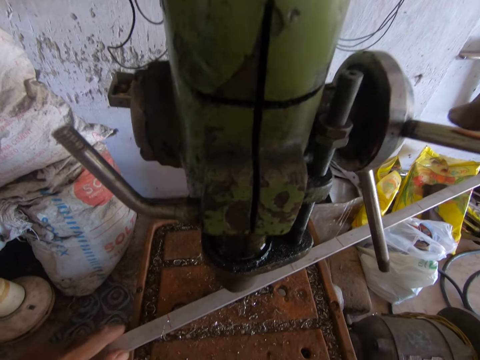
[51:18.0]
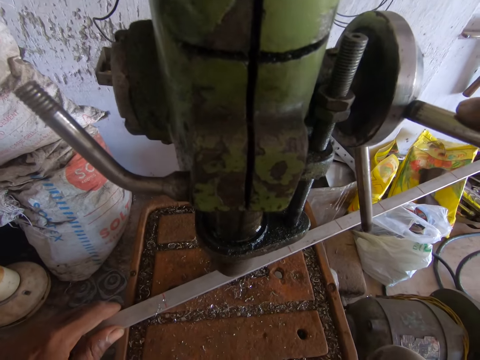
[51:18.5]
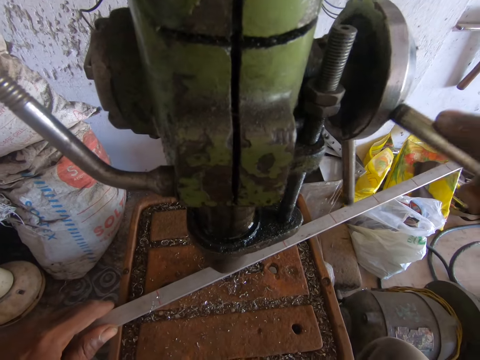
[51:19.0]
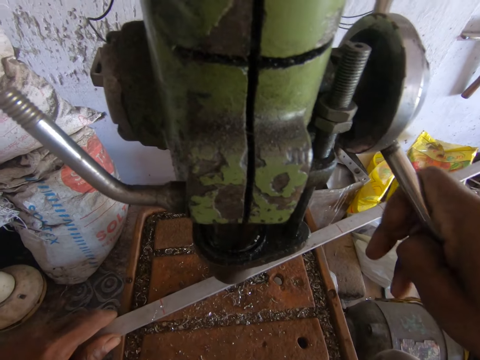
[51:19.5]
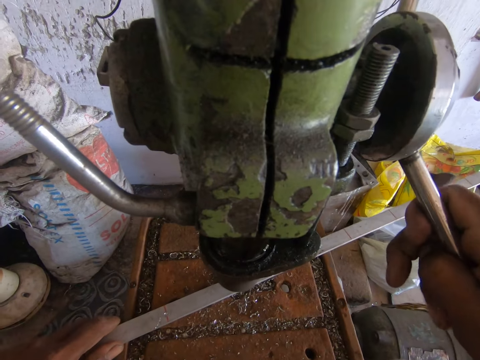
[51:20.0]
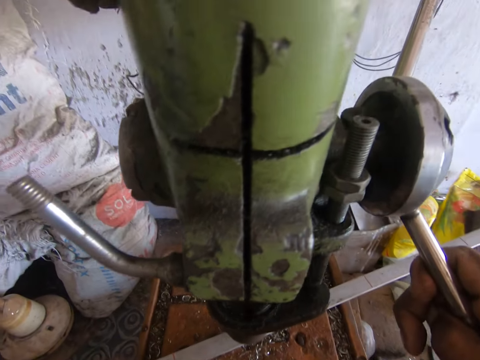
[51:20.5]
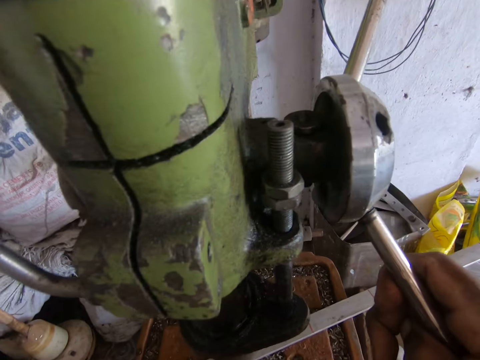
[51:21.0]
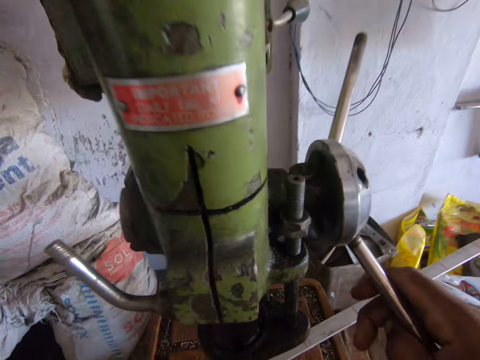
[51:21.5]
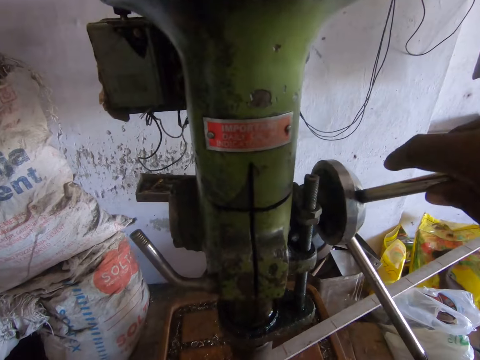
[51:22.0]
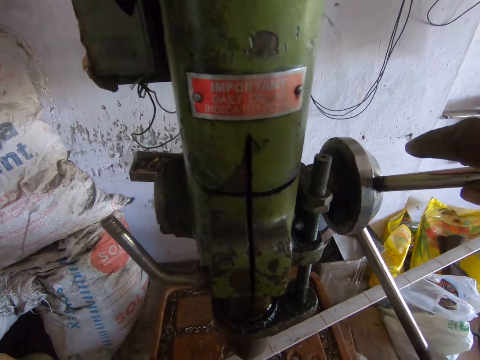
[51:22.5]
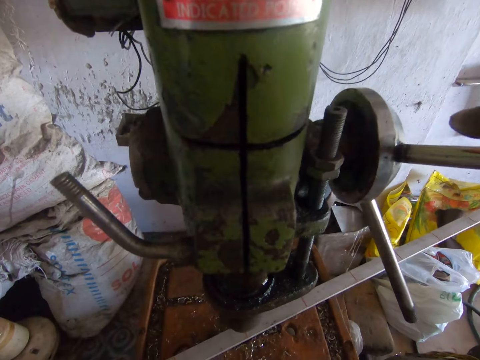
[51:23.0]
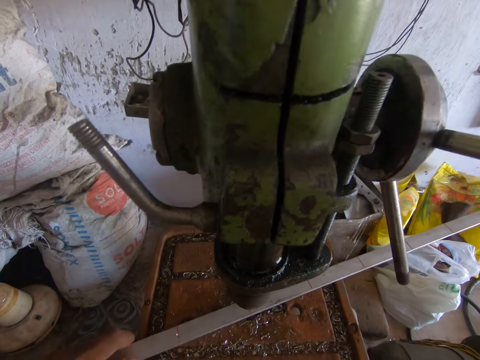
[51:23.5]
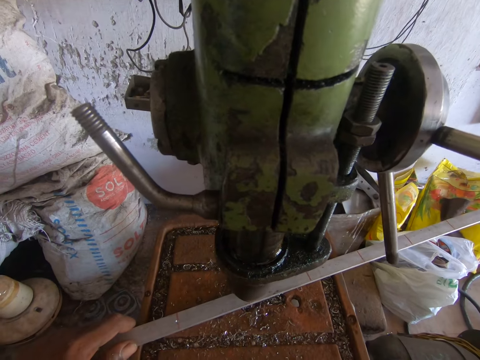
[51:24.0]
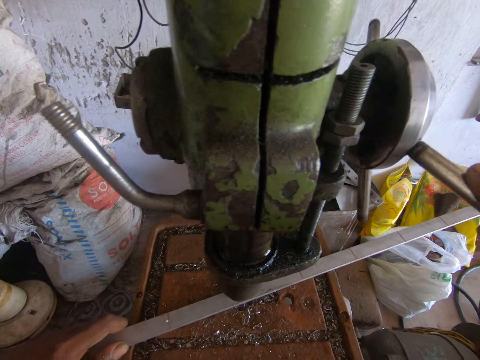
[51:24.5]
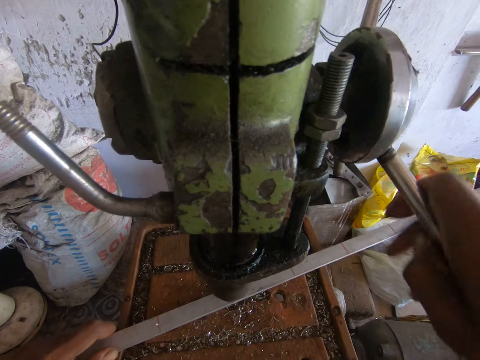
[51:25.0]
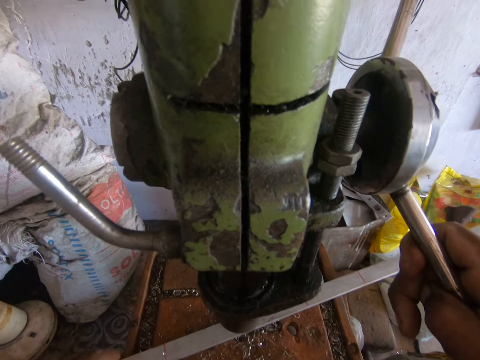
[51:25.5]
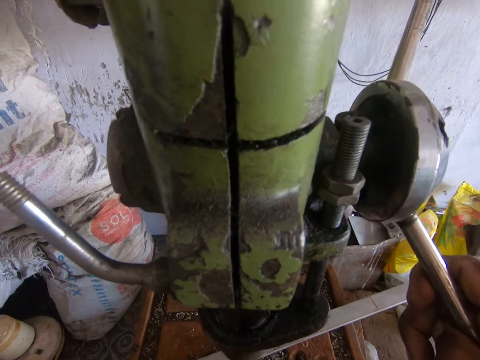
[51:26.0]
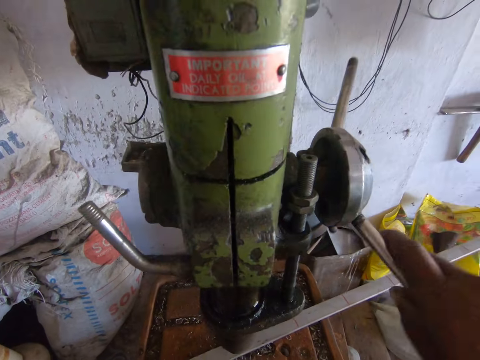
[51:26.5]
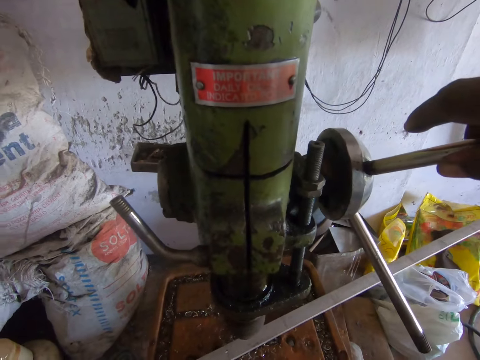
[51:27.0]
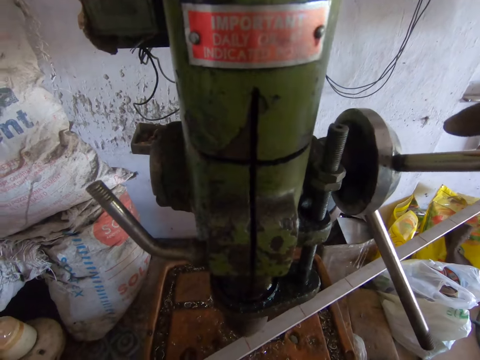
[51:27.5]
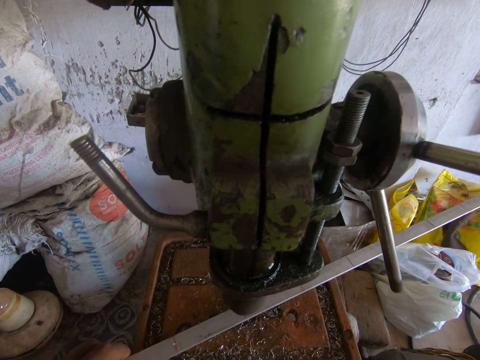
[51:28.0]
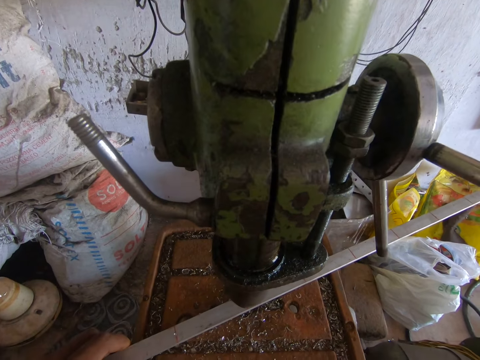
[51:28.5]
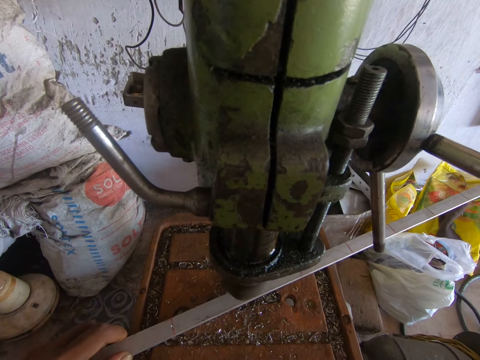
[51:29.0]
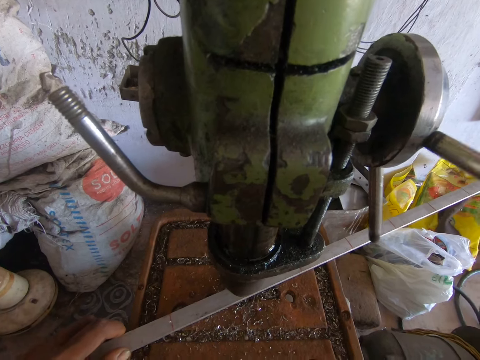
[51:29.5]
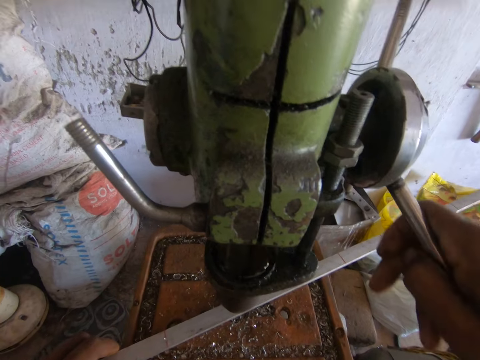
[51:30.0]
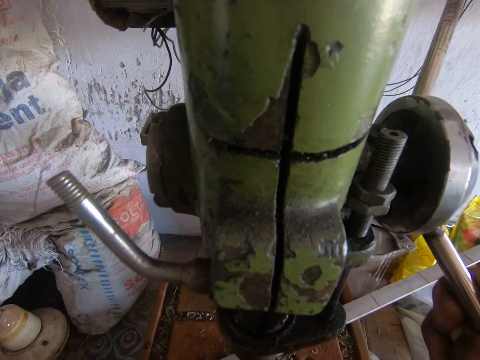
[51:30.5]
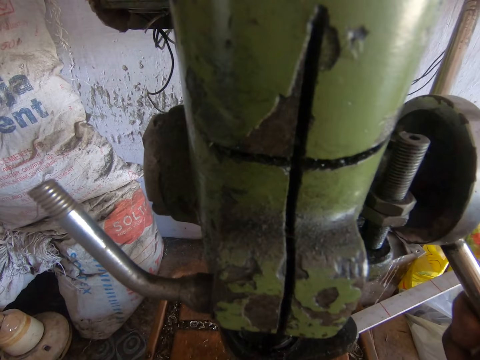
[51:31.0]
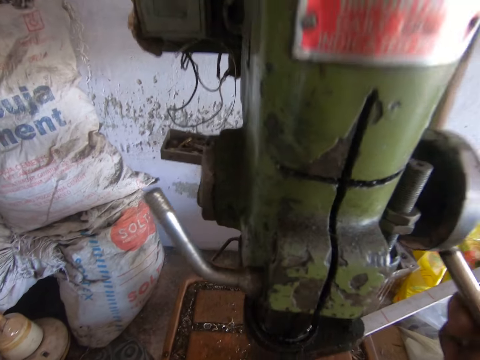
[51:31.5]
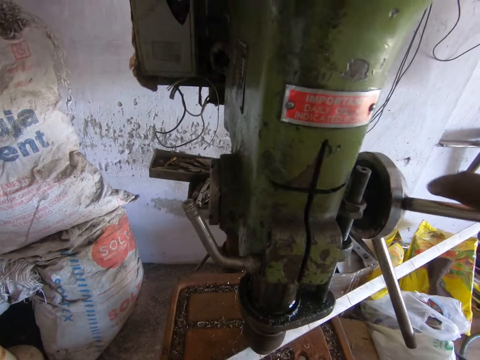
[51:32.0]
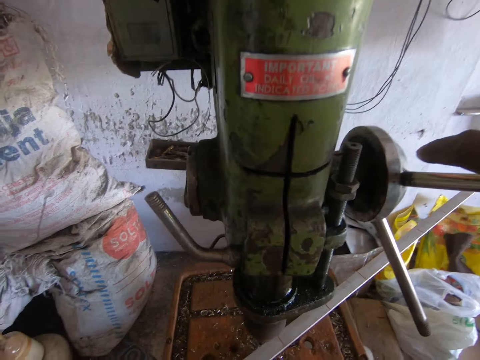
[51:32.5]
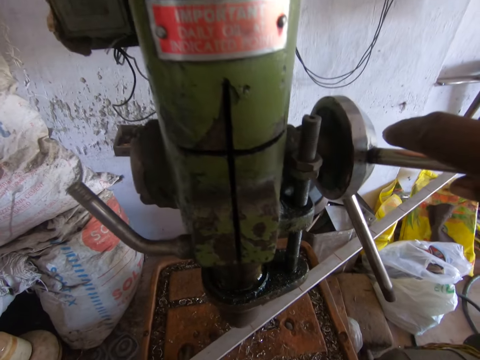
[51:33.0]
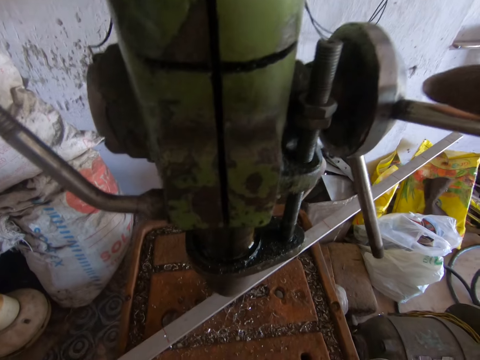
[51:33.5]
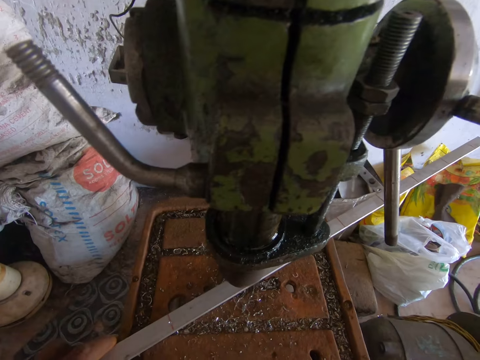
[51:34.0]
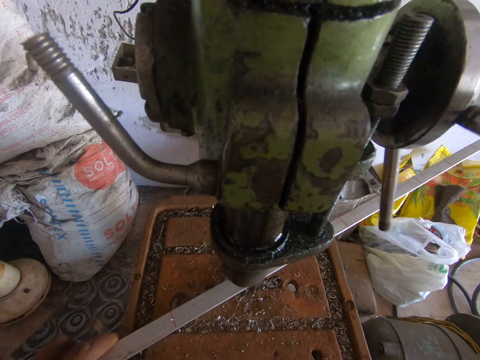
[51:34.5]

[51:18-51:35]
The camera wearer operates the drill press machine. They drill a hole in a metal with the drill press machine. They move the metal on the drill press machine. They operate the drill press machine. They drill a hole in the metal with the drill press machine. They move the metal on the drill press machine. They look around. They operate the drill press machine. They drill a hole in the metal with the drill press machine. They move the metal on the drill press machine.

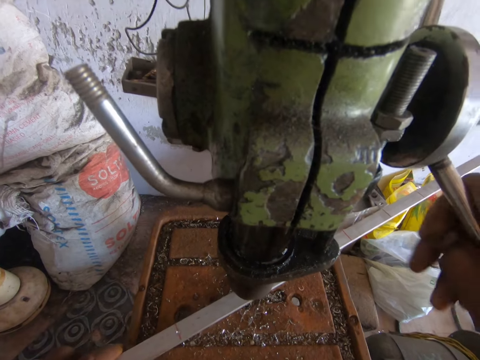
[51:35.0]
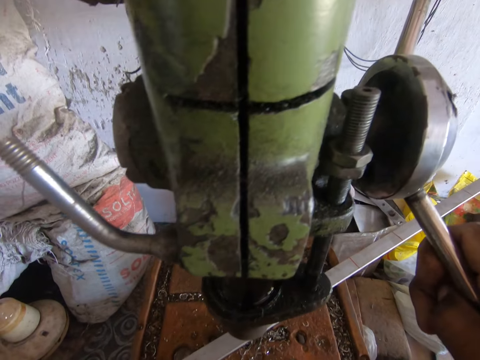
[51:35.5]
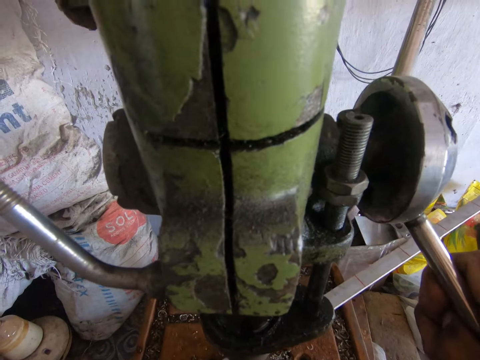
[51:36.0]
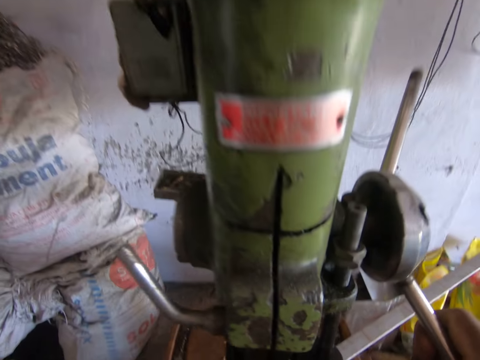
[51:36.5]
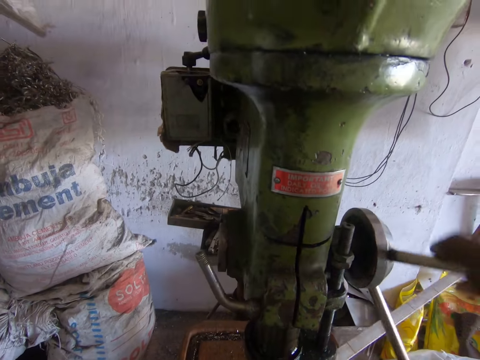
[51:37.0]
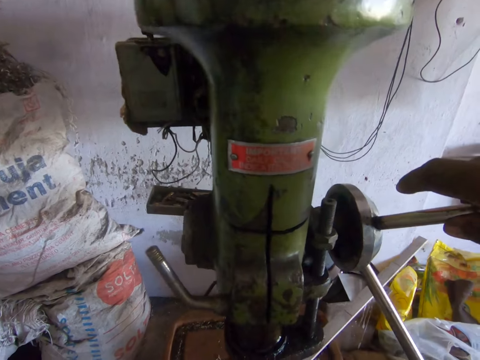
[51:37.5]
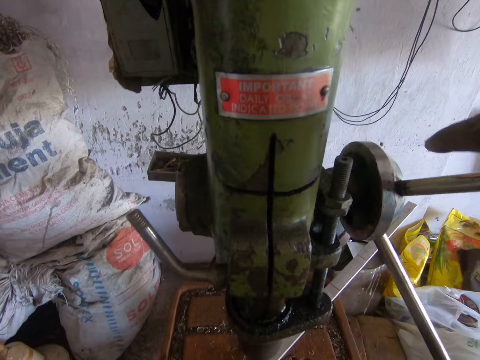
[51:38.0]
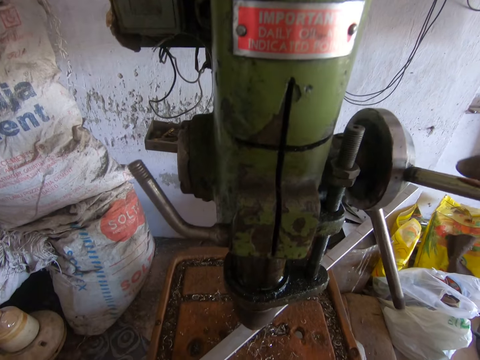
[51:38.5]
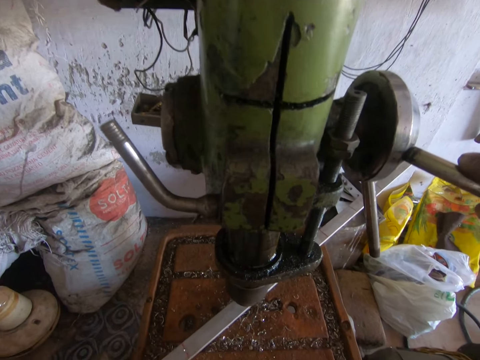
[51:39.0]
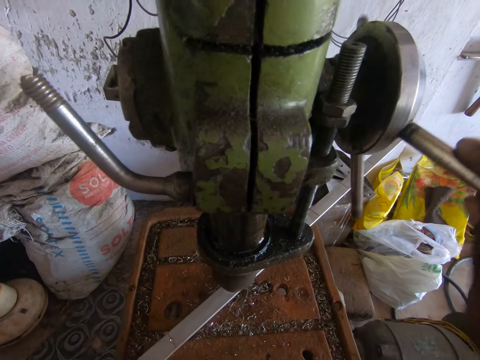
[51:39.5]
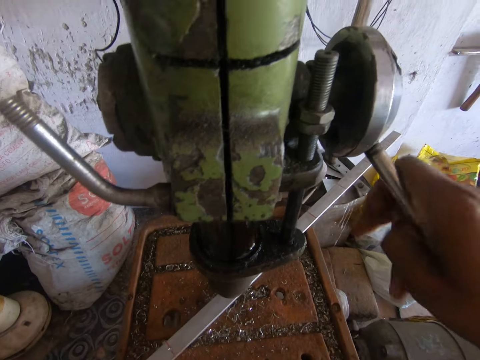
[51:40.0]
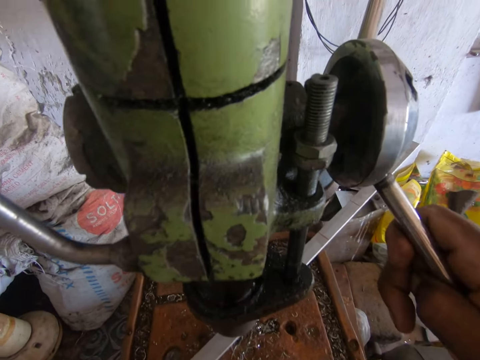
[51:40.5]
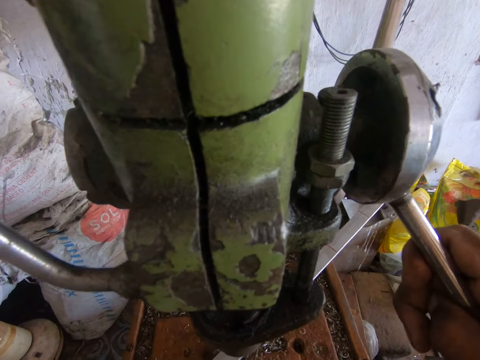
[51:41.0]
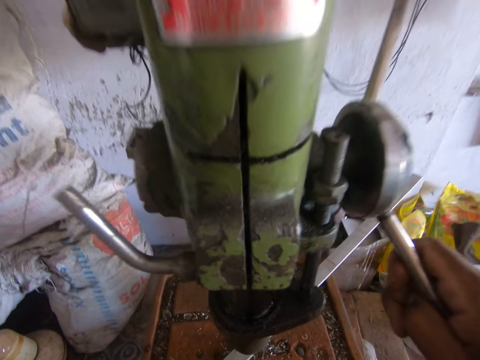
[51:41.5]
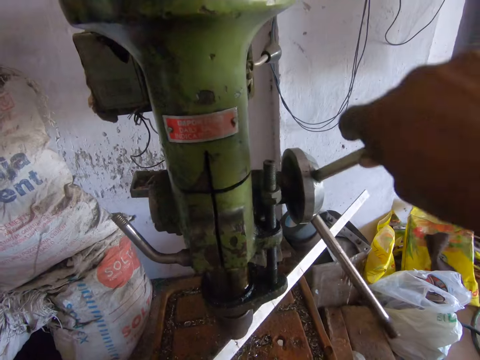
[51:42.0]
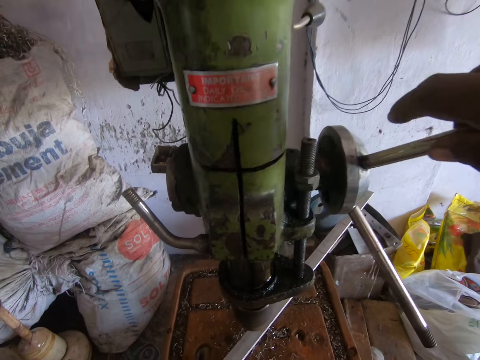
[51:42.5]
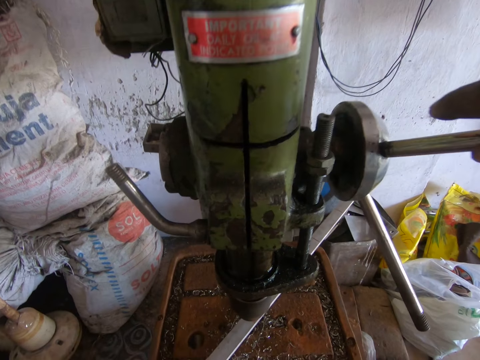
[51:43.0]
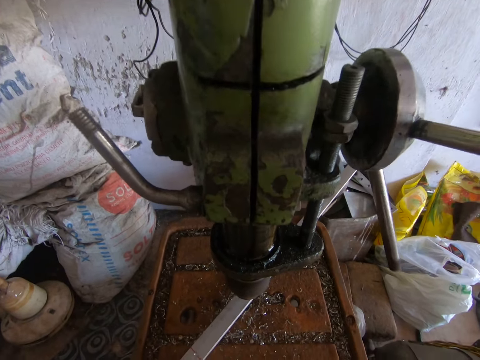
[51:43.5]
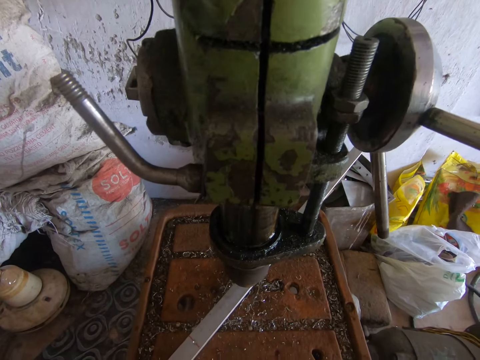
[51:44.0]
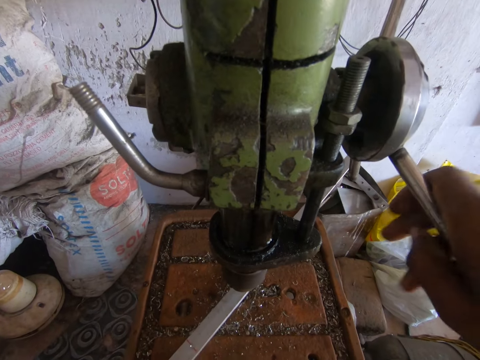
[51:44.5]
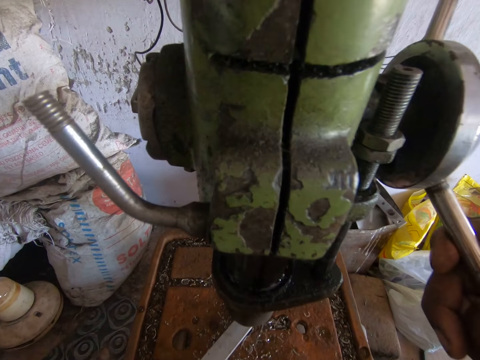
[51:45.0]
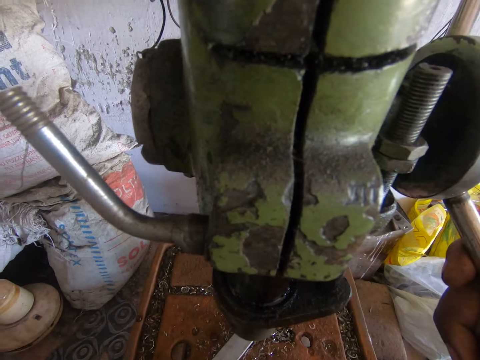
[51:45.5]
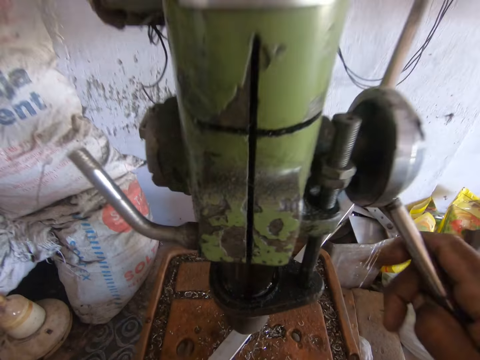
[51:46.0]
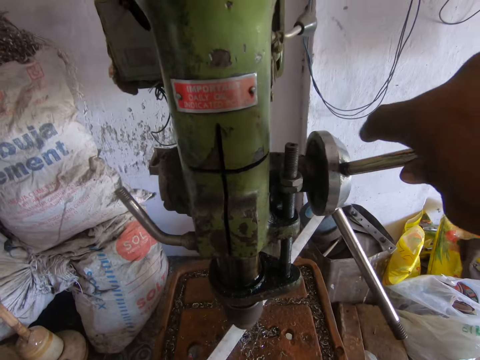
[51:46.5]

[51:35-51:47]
The camera wearer operates the drill press machine. They drill a hole in a metal with the drill press machine. They move the metal on the drill press machine. They operate the drill press machine. They drill a hole in the metal with the drill press machine. They move the metal on the drill press machine. They operate the drill press machine. They drill a hole in the metal with the drill press machine.
